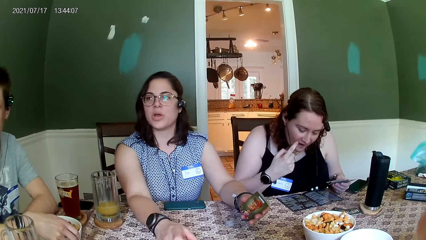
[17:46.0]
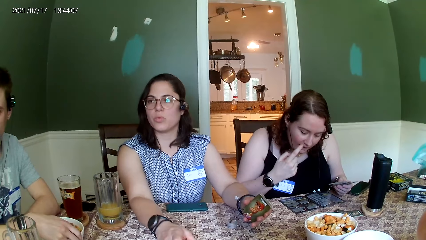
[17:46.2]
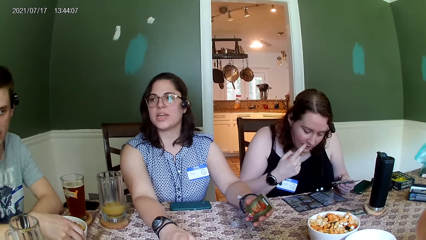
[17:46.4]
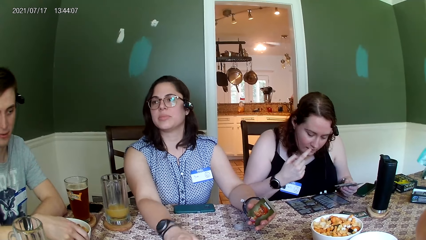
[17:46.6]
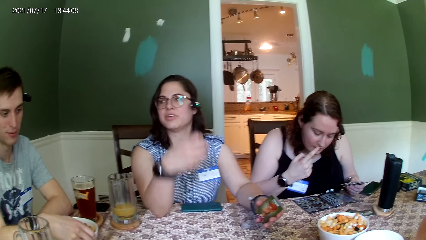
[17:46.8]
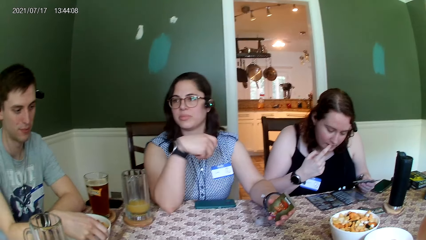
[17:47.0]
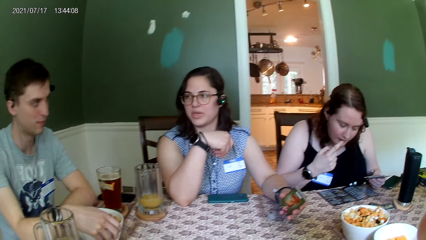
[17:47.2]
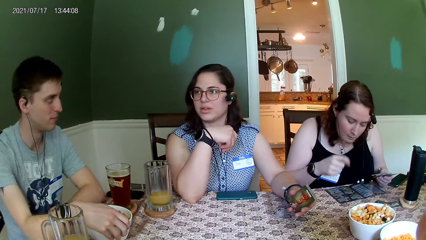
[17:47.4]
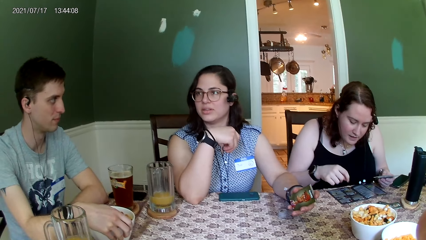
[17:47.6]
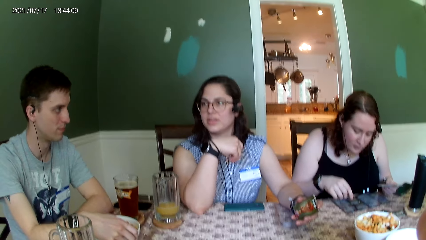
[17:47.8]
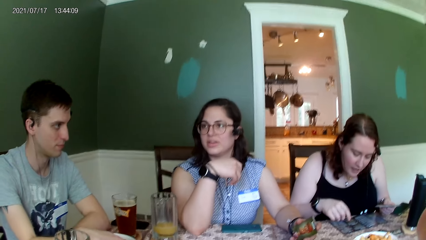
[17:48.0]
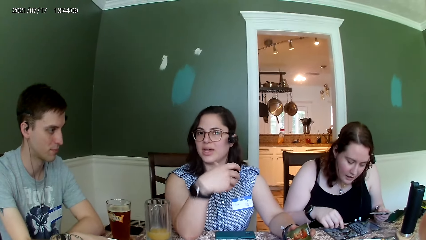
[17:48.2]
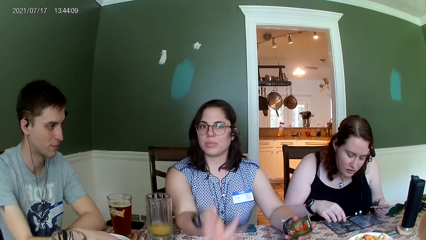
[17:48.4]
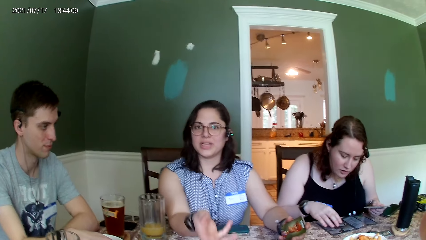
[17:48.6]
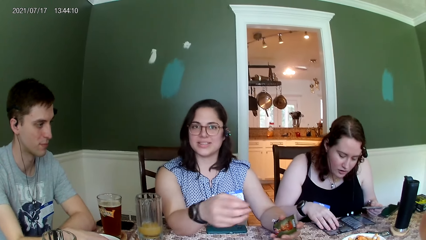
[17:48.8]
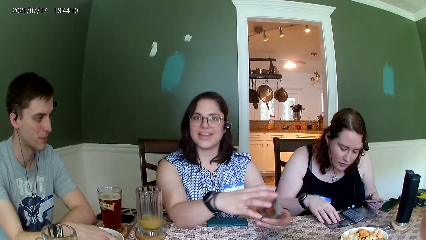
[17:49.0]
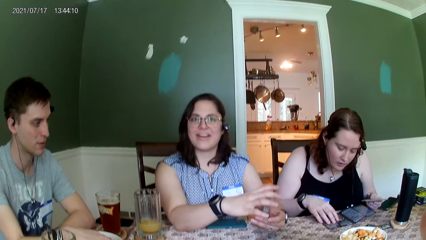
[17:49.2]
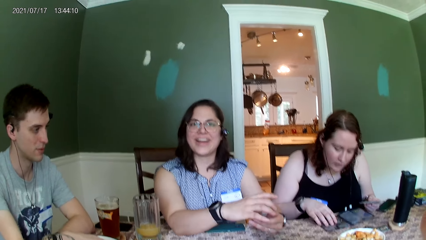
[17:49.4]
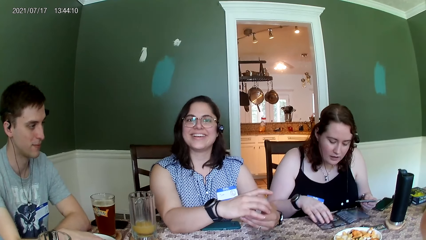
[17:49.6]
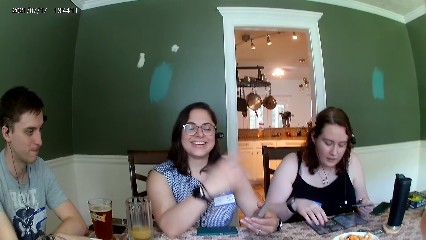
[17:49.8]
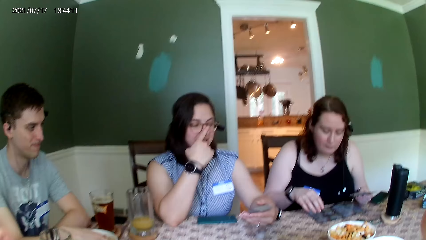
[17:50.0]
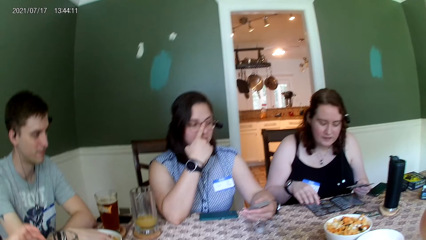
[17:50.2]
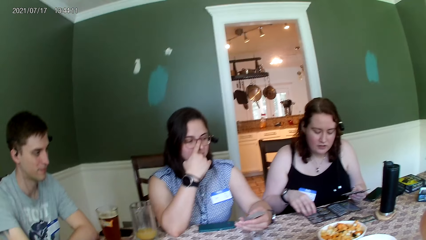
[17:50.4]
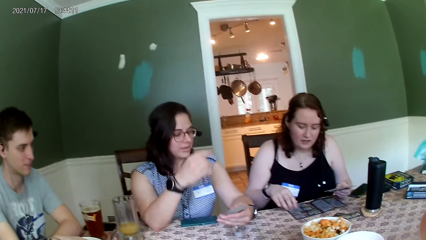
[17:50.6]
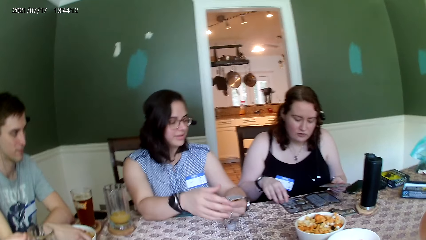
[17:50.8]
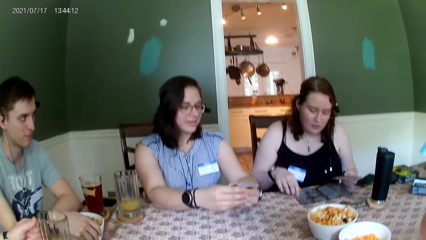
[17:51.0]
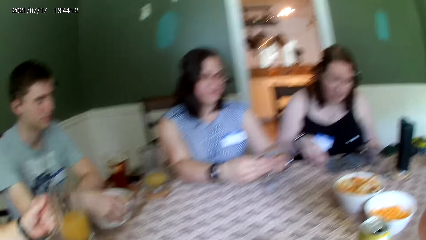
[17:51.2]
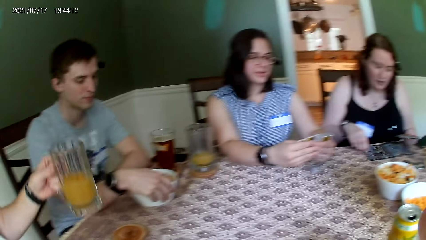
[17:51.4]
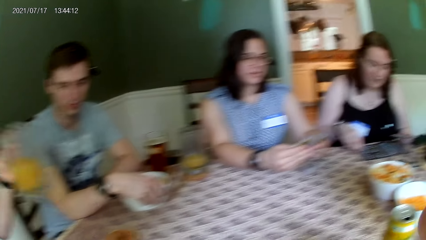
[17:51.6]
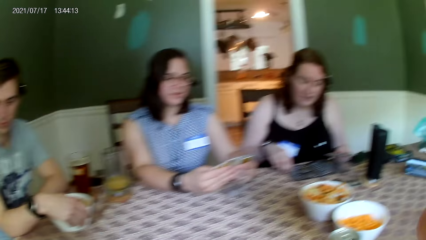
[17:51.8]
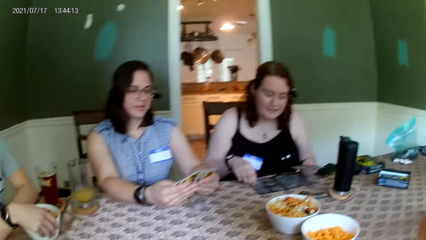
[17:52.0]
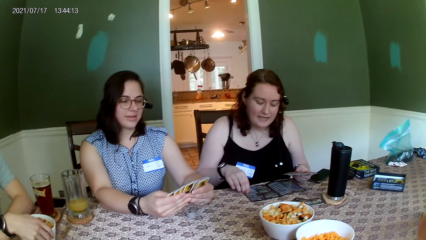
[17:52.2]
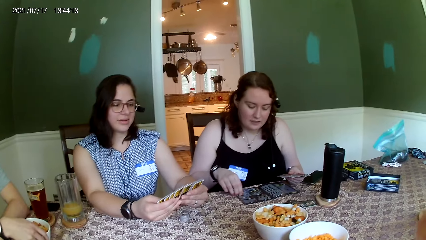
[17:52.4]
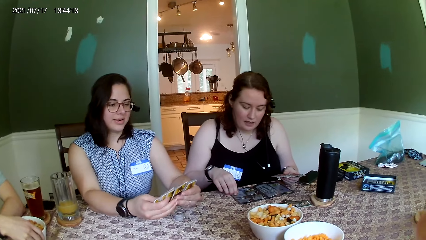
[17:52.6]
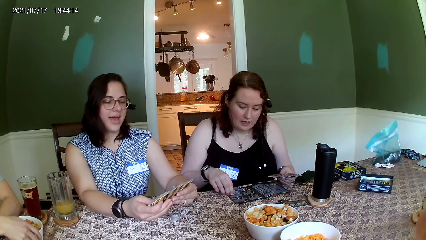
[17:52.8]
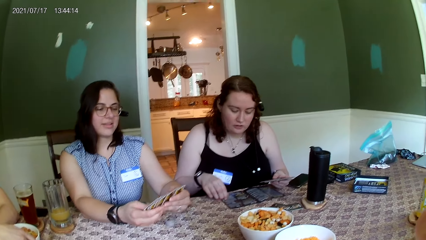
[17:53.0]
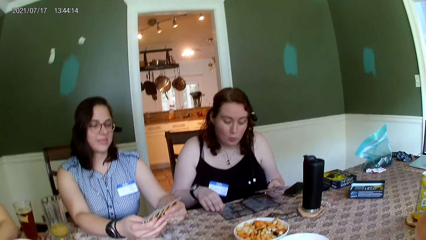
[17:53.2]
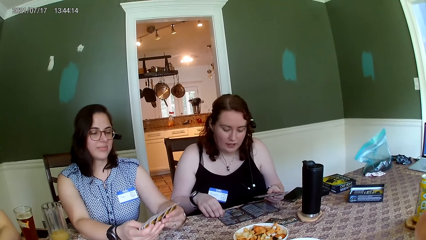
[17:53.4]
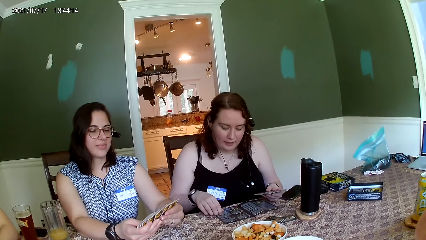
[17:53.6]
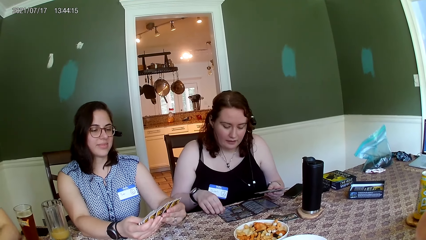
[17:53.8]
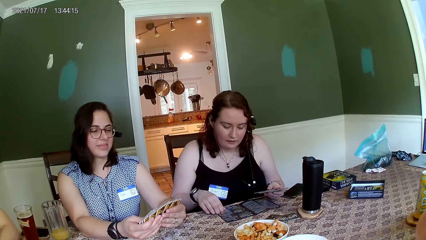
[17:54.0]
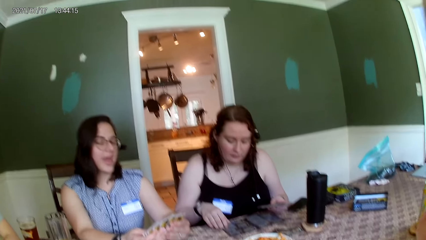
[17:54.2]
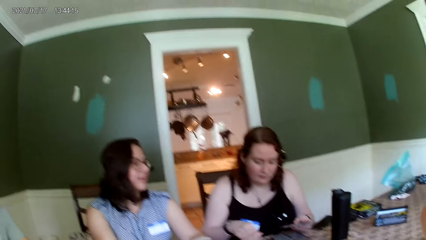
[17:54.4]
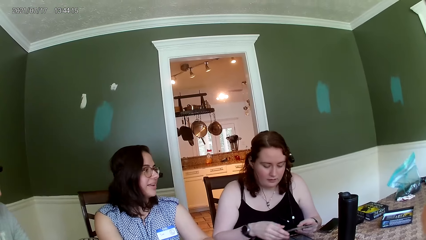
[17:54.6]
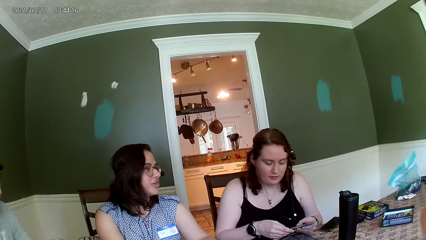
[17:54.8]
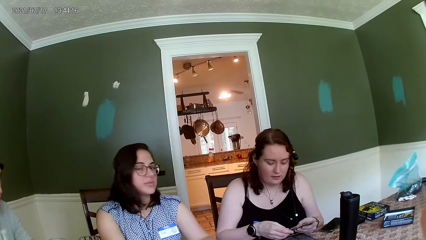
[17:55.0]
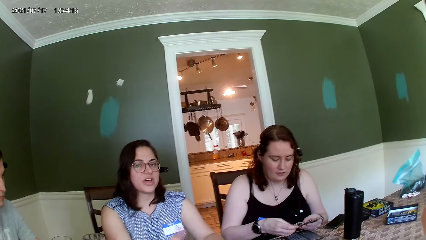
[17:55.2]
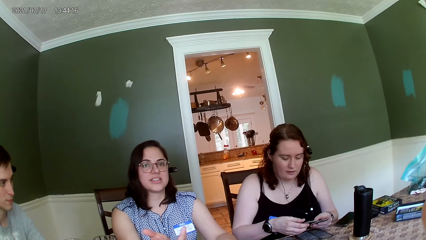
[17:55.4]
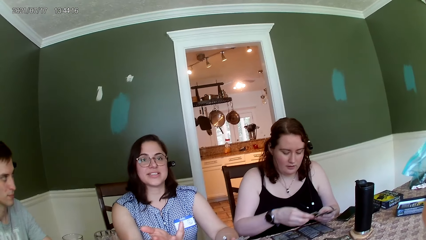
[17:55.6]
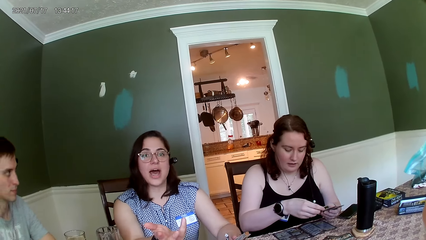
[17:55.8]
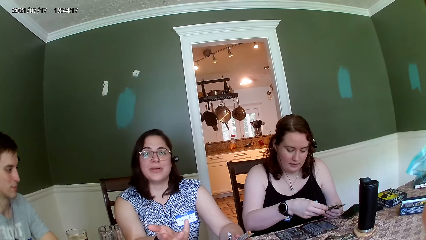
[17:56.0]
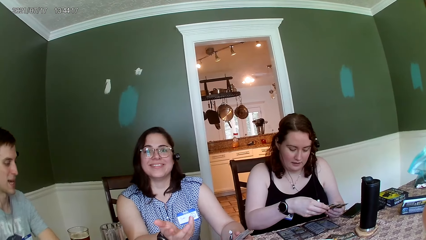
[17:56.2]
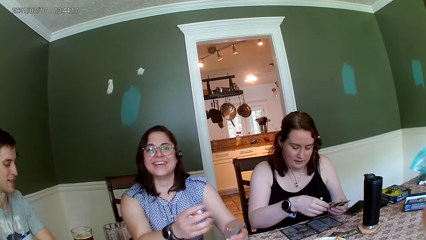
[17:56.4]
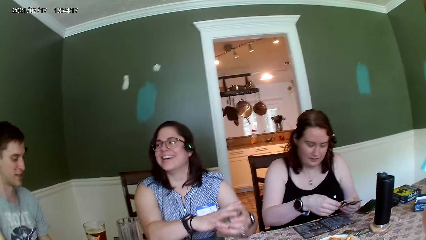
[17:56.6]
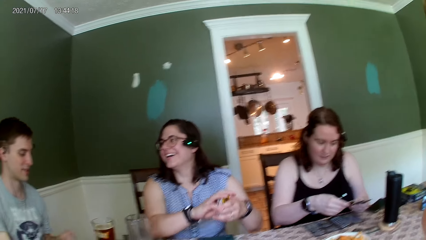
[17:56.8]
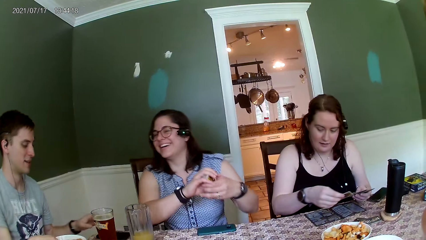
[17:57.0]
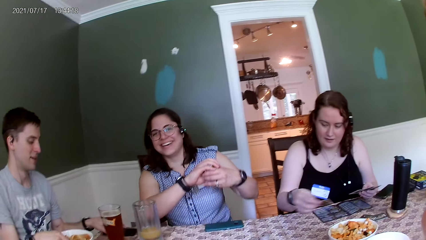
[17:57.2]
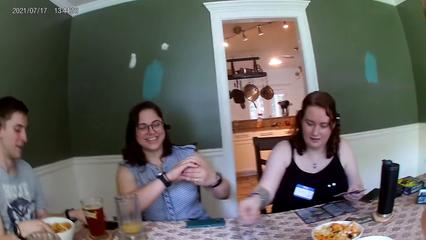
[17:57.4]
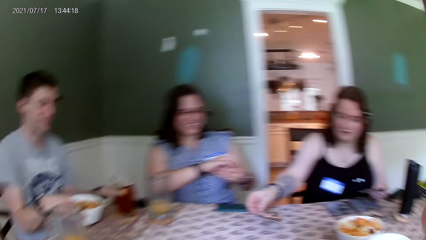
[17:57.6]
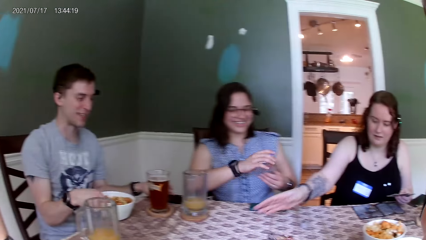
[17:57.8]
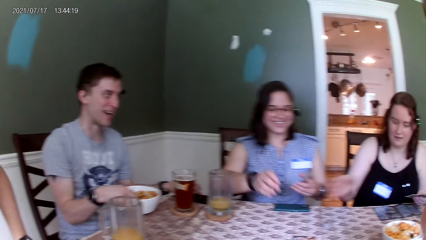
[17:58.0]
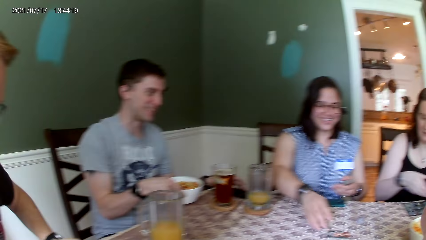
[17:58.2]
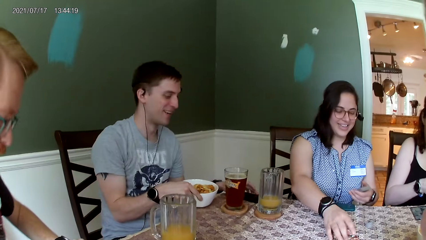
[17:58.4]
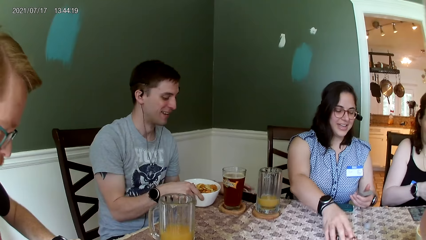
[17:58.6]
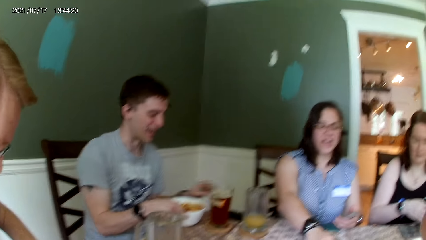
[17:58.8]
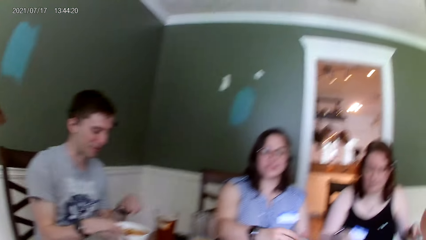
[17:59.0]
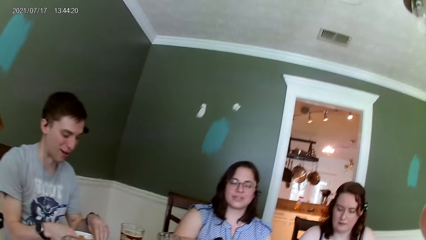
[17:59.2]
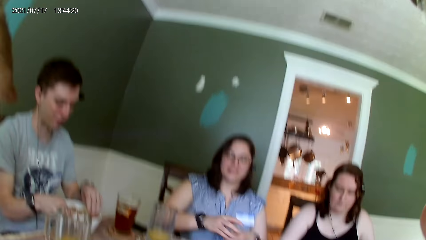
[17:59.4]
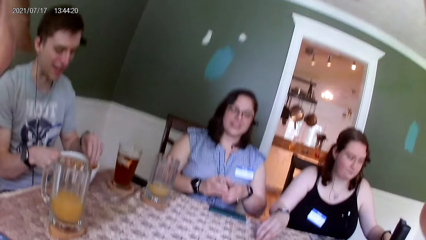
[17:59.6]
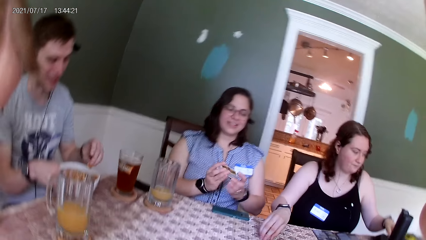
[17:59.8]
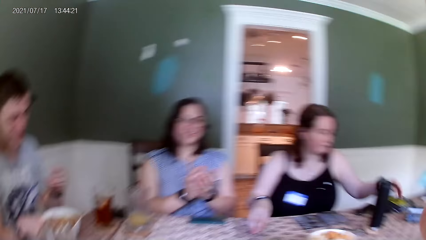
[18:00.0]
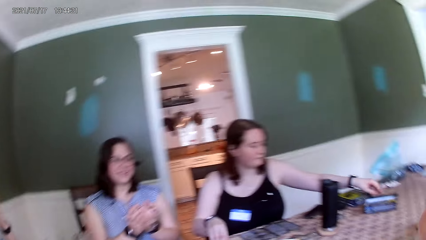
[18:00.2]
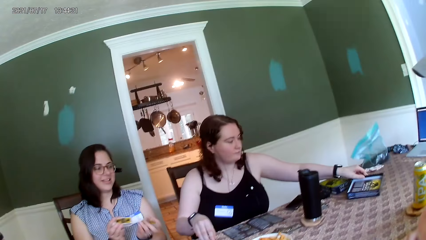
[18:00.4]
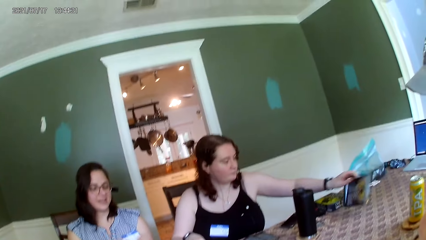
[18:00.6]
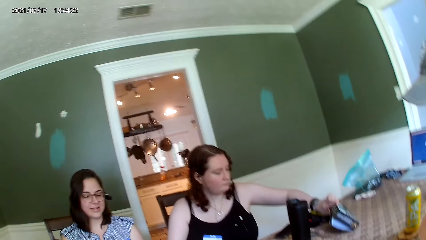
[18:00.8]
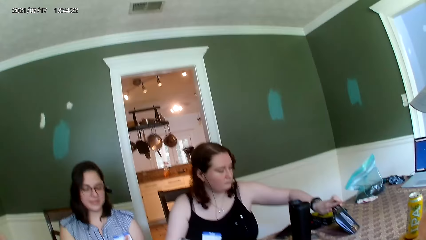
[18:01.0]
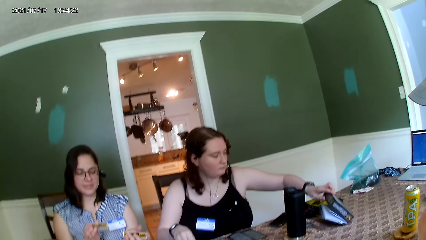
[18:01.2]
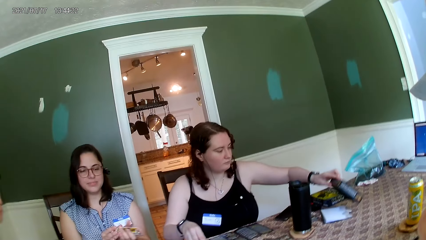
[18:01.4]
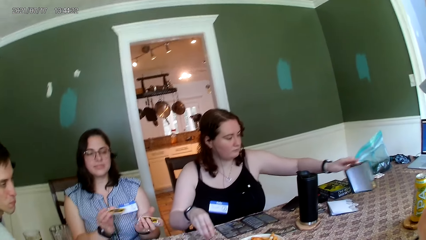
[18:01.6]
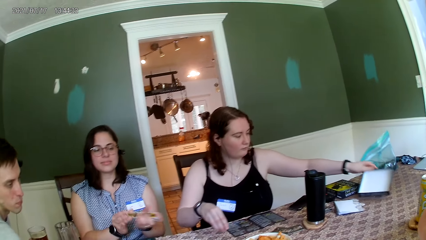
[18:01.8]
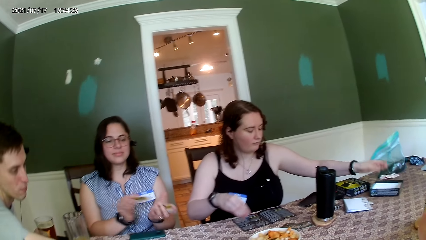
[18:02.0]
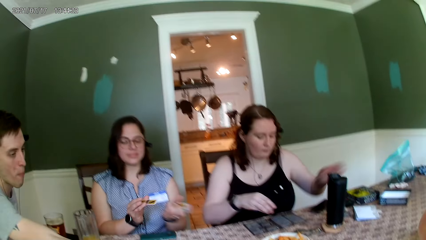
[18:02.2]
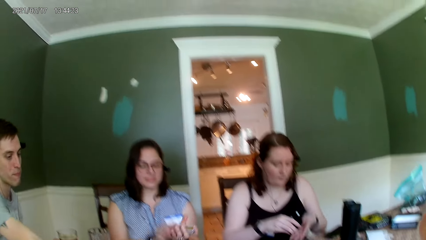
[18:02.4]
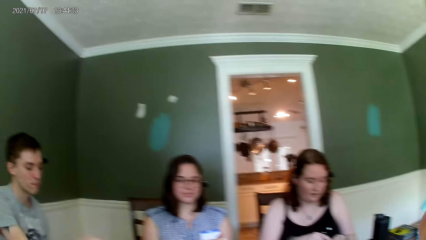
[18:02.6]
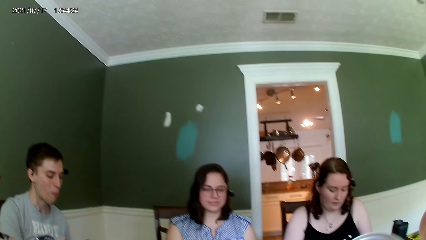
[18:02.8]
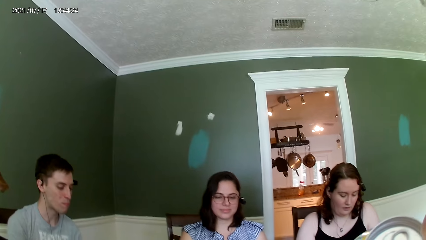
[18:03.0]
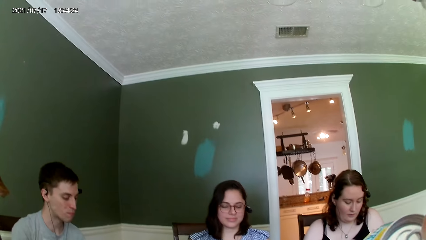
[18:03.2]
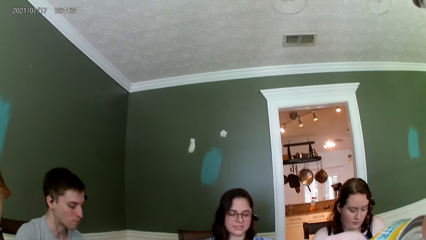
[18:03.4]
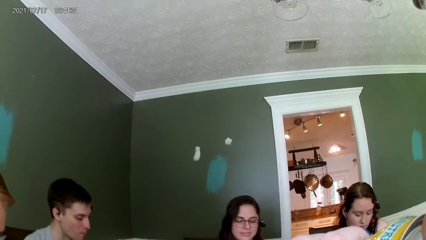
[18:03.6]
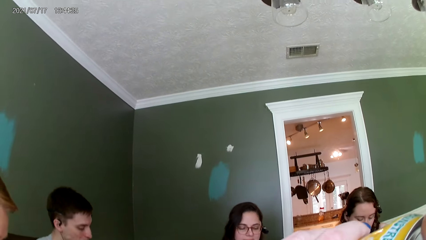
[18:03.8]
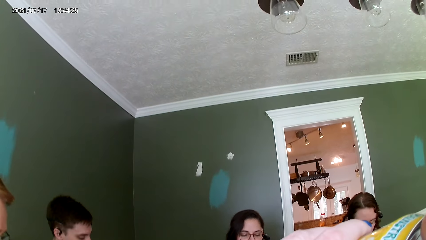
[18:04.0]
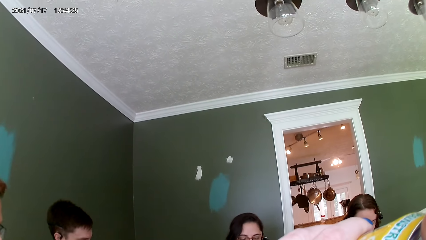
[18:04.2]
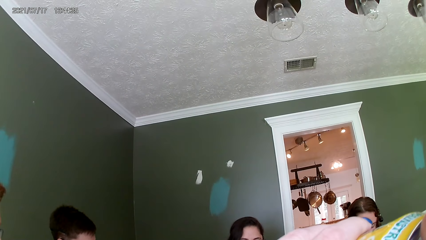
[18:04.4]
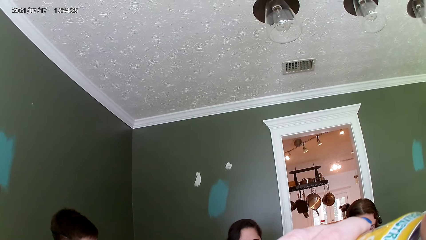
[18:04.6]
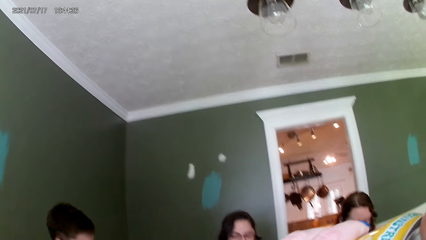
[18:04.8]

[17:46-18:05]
The woman adjusts her glasses with her right hand. The man picks up the glass cup from the table with his left hand. The woman spreads the cards in both her hands. Another woman picks a card from the pack of cards in her left hand with her right hand and places the card in her right hand on the table. Another man picks food from the bowl on the table with his right hand. The first woman picks the card from the table with her right hand. The other woman picks a box on the table with her left hand. The first woman shuffles the cards with both her hands. The other woman drops the paper in the box on the table and places the box in her left hand on the table. The camera wearer drinks from the can in her left hand.
